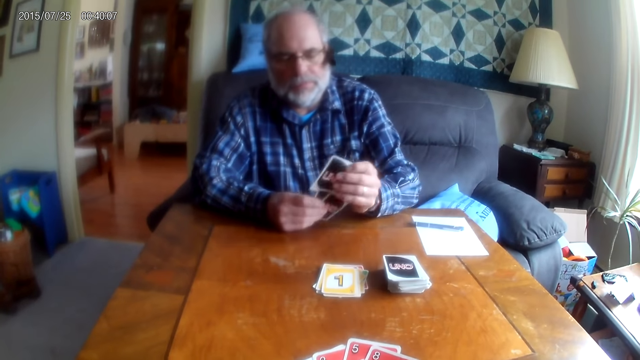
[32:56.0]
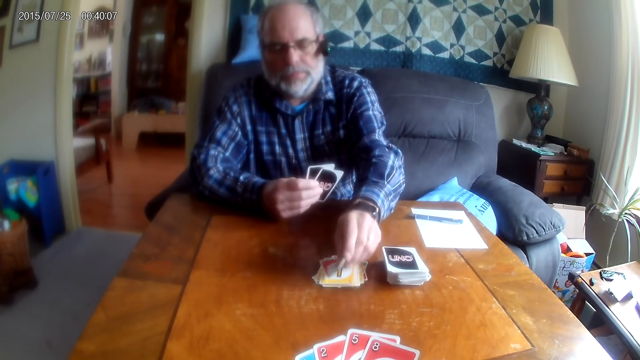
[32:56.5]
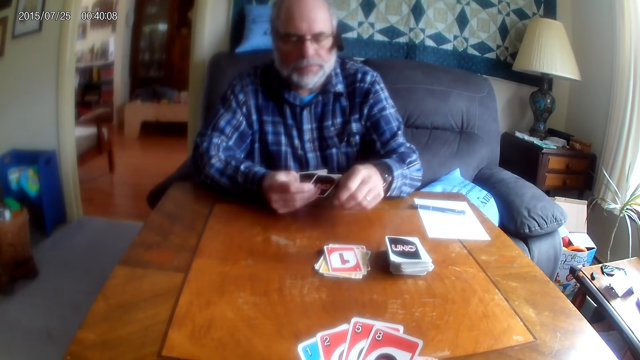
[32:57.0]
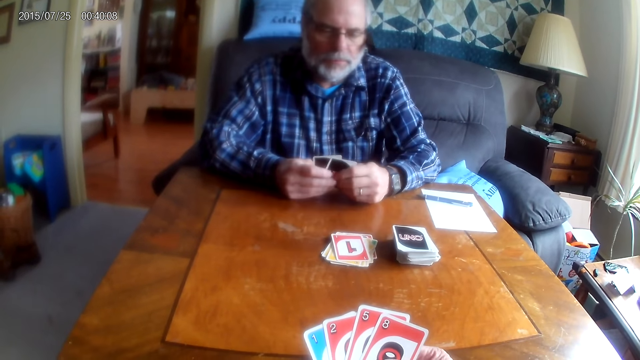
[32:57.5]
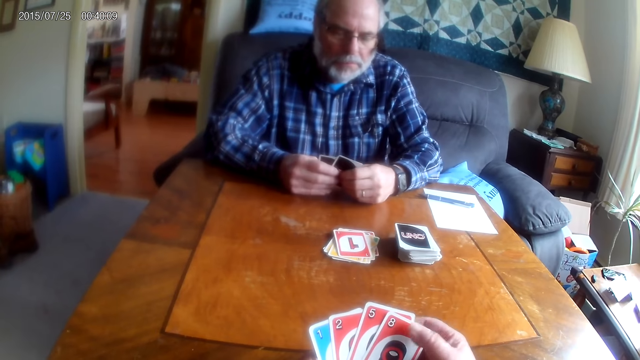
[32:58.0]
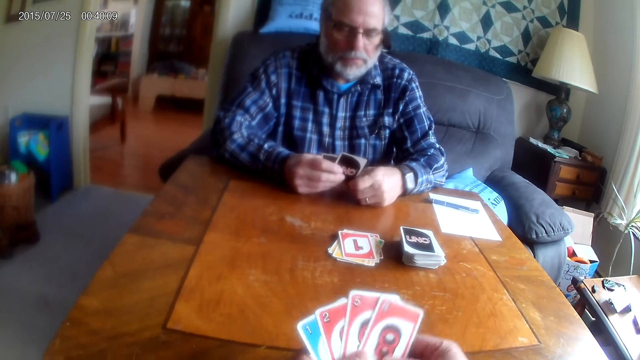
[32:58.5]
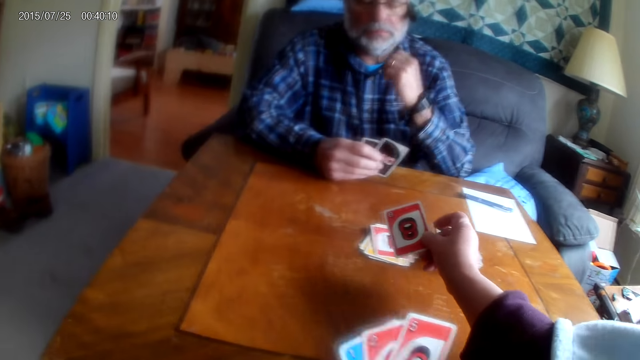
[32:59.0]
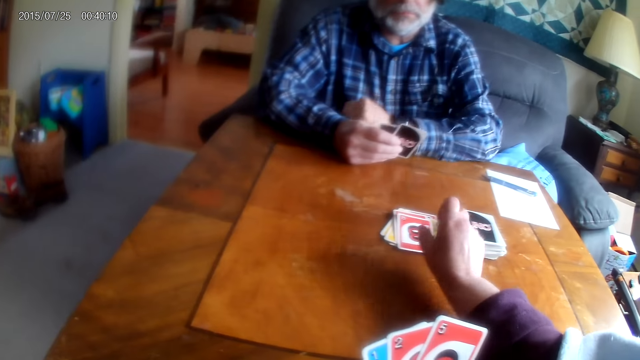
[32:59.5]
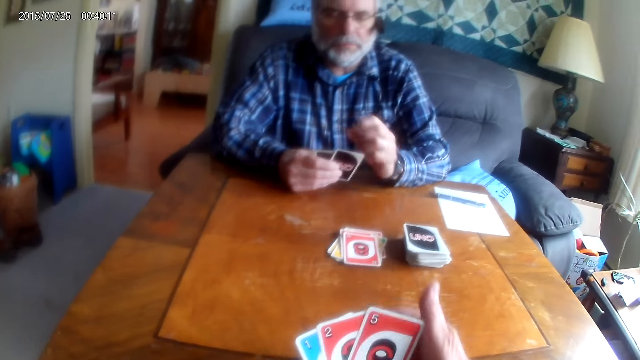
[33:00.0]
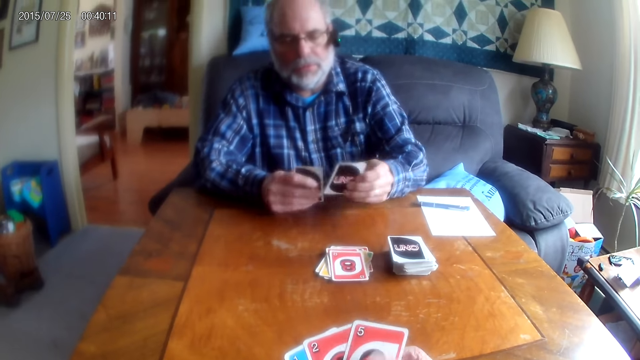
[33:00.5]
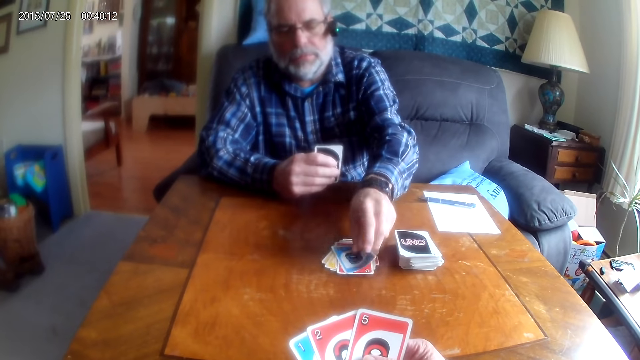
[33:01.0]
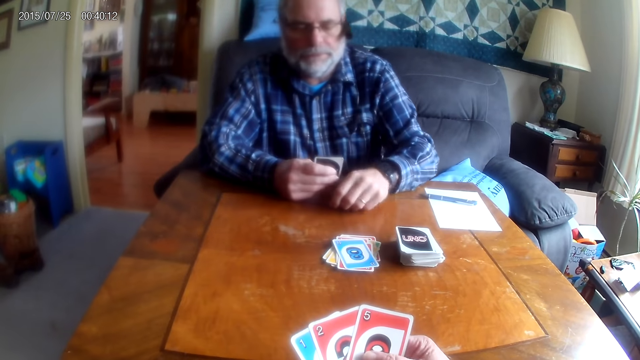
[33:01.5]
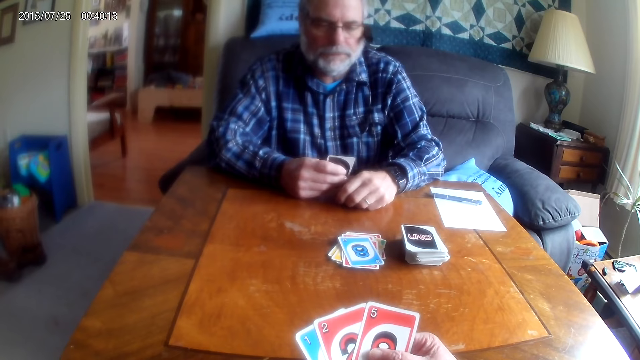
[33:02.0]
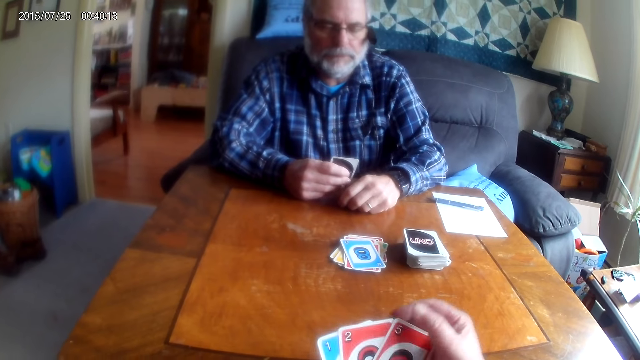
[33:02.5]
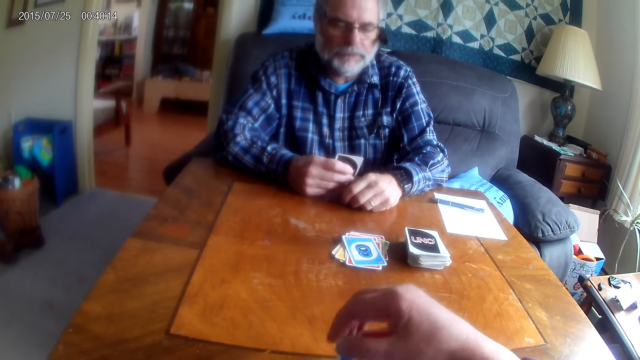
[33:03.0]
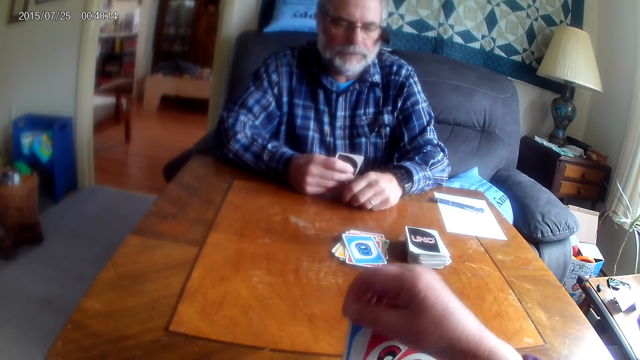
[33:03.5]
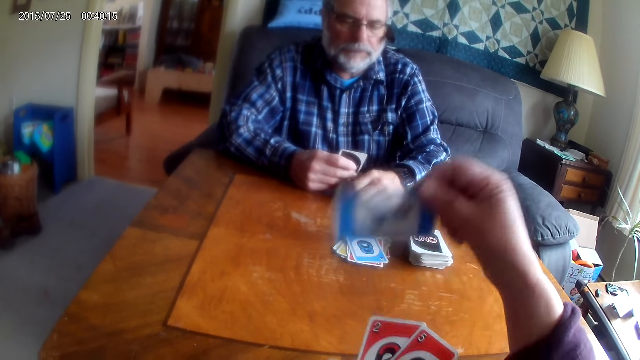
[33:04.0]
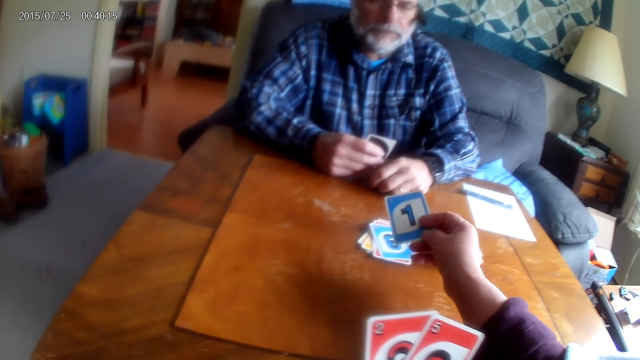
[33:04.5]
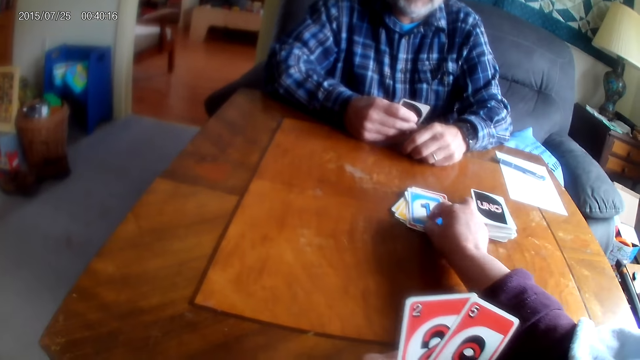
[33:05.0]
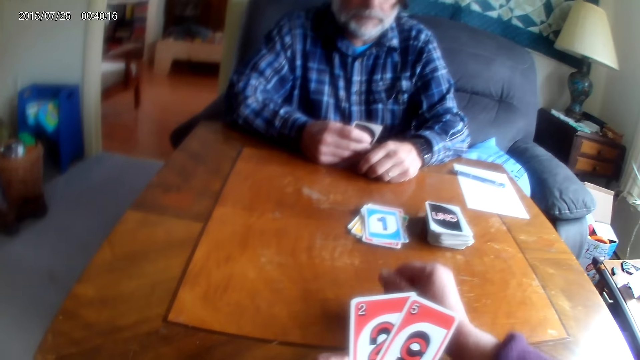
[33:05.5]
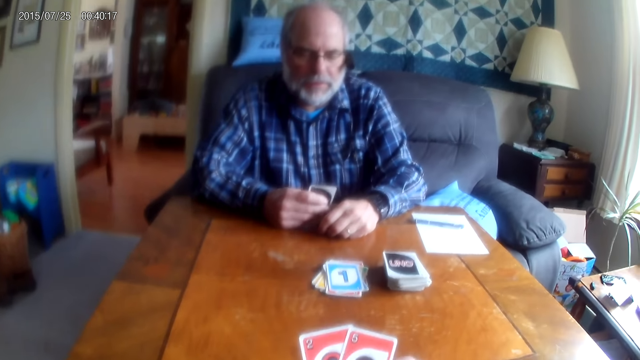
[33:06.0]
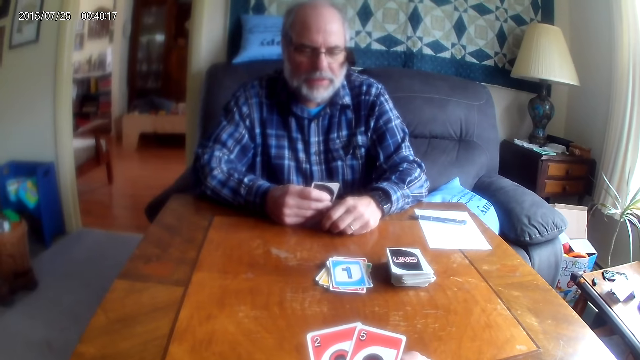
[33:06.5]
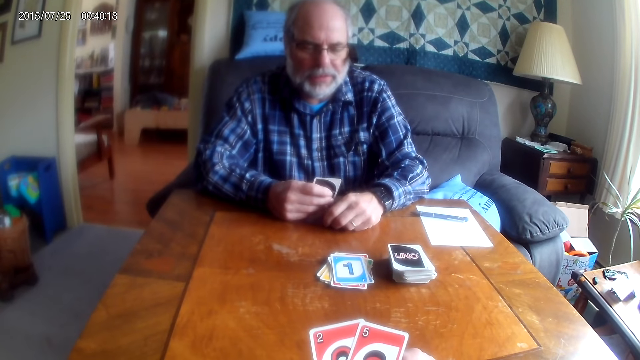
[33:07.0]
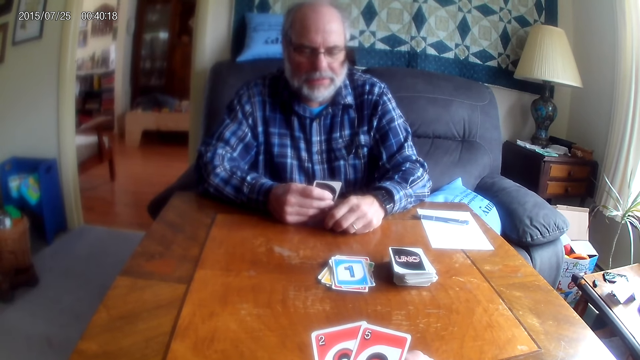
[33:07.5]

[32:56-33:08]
The camera wearer puts the playing cards on the table. They place a card on the table. A man places a card on the table. The camera wearer places a card on the table.

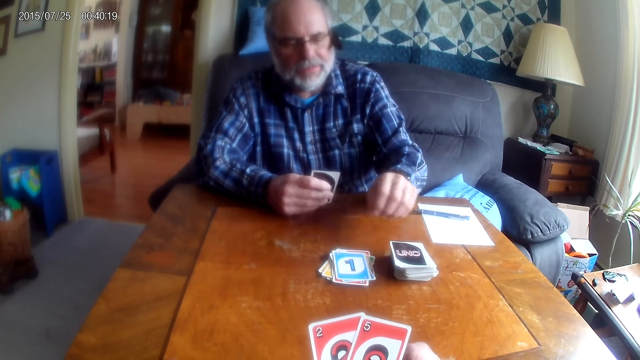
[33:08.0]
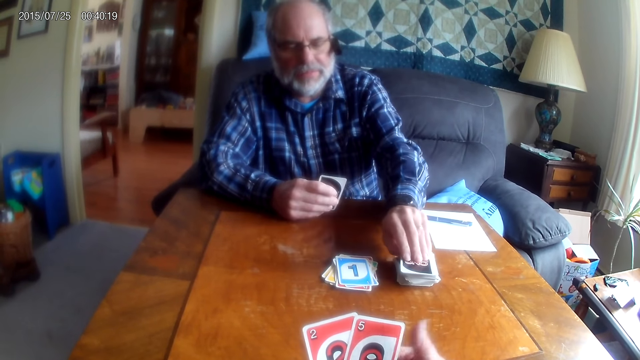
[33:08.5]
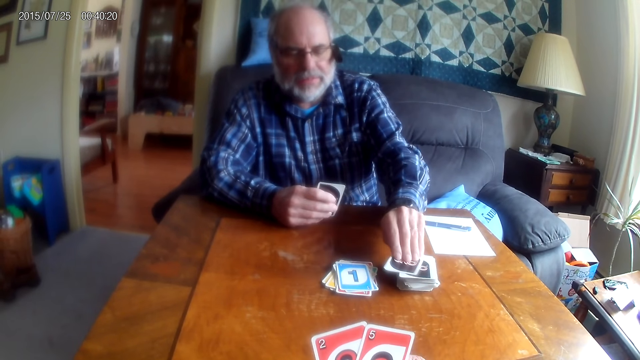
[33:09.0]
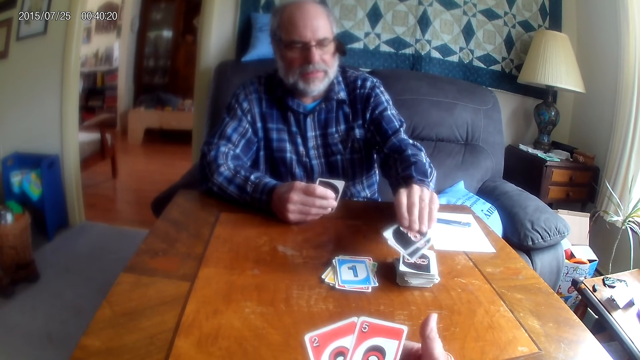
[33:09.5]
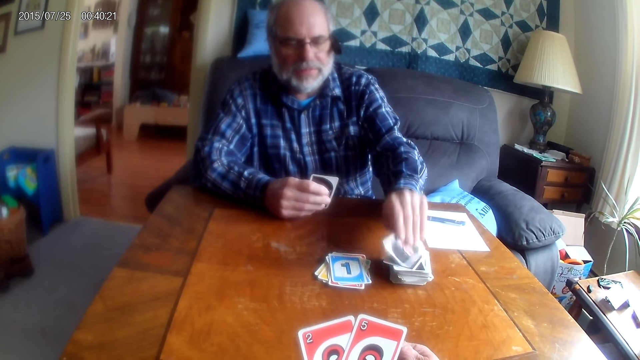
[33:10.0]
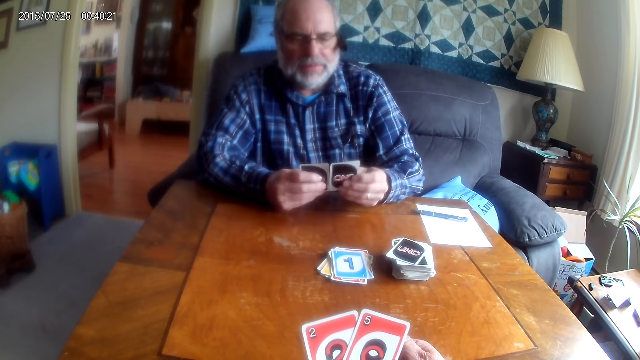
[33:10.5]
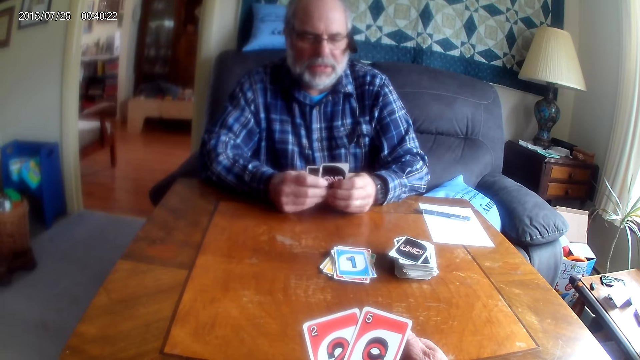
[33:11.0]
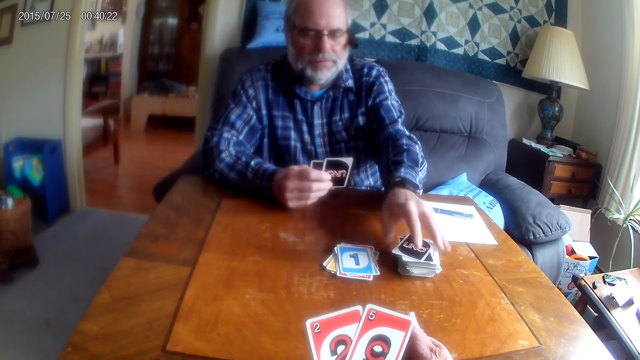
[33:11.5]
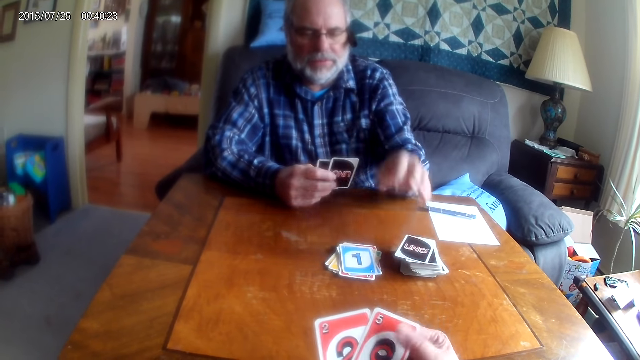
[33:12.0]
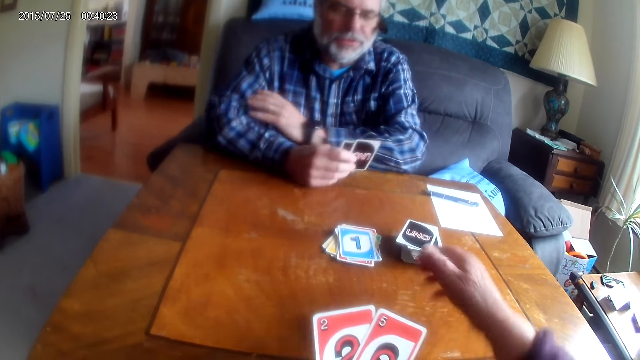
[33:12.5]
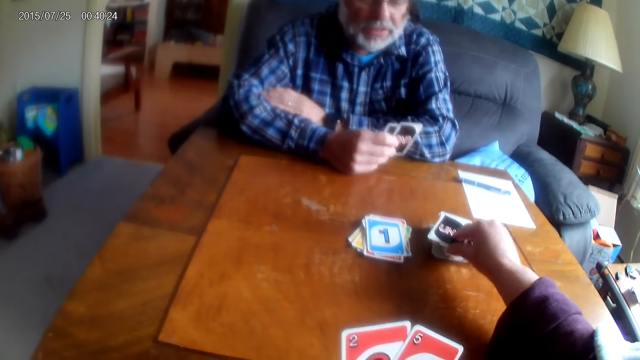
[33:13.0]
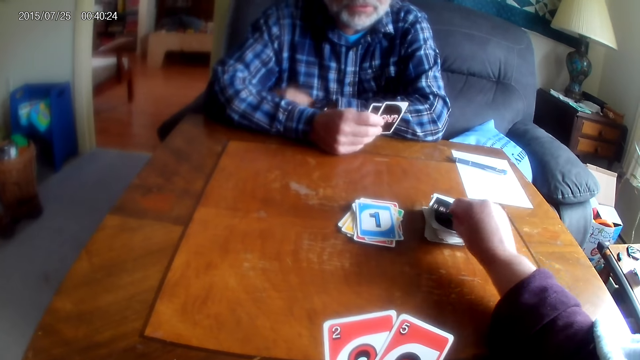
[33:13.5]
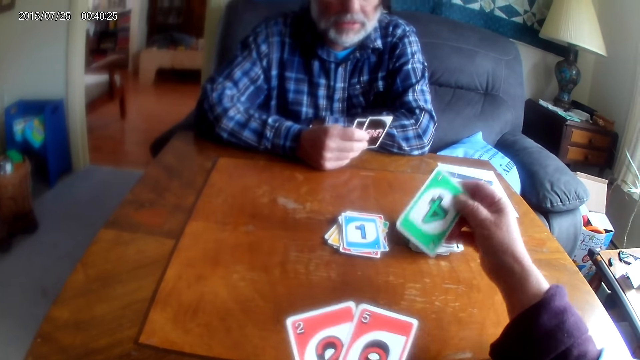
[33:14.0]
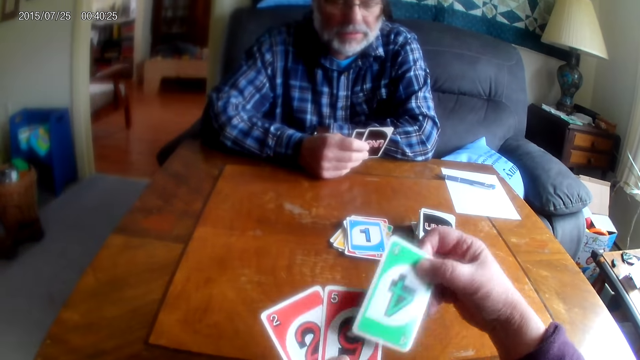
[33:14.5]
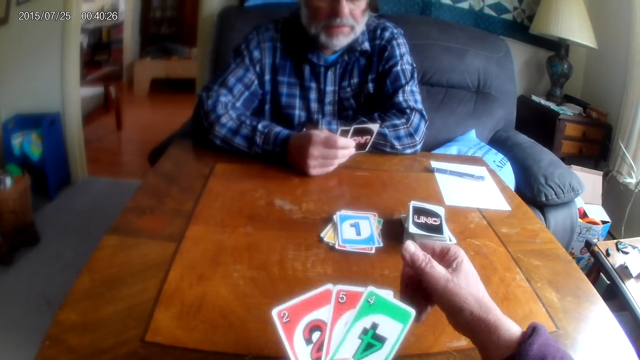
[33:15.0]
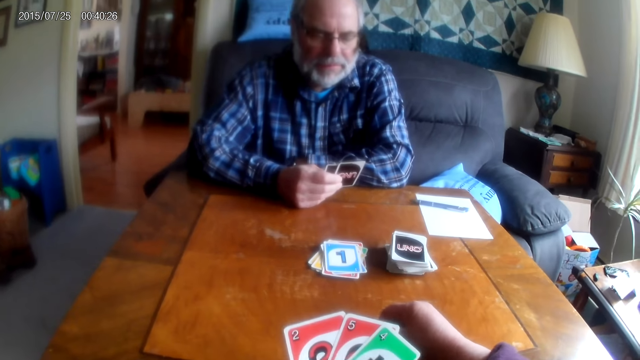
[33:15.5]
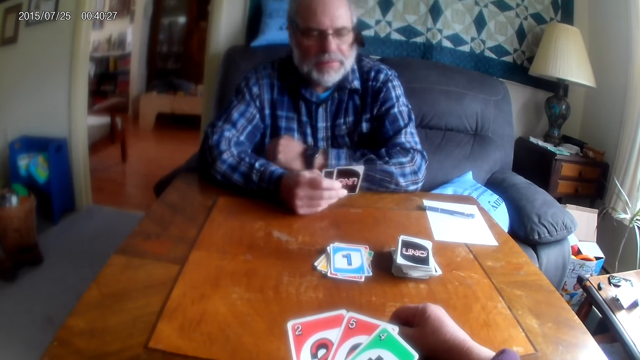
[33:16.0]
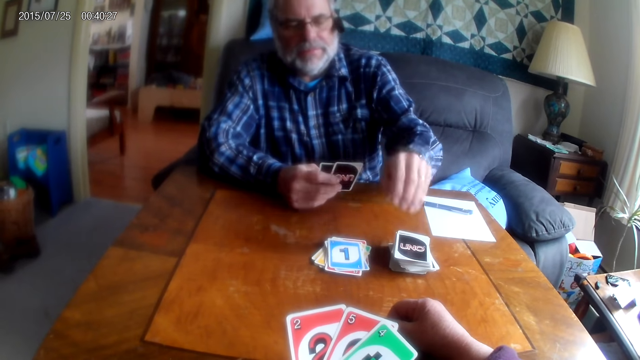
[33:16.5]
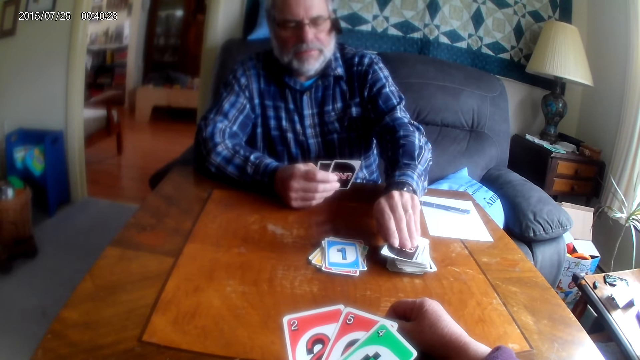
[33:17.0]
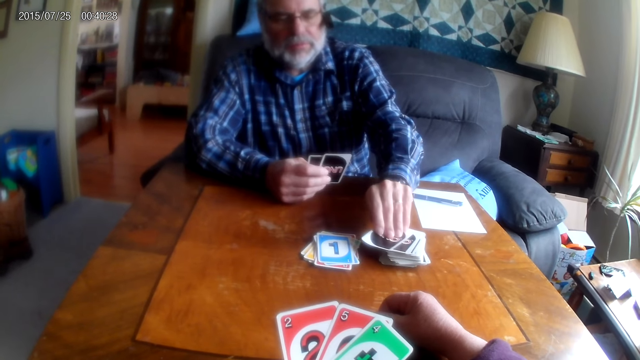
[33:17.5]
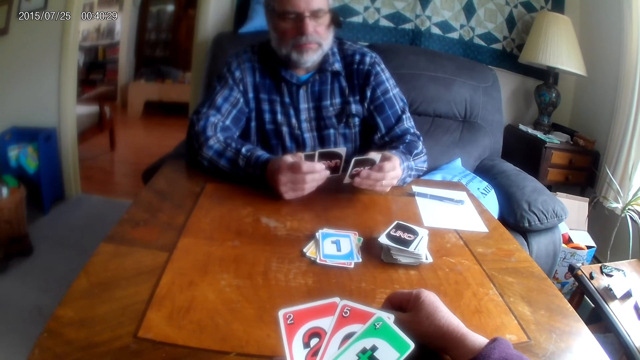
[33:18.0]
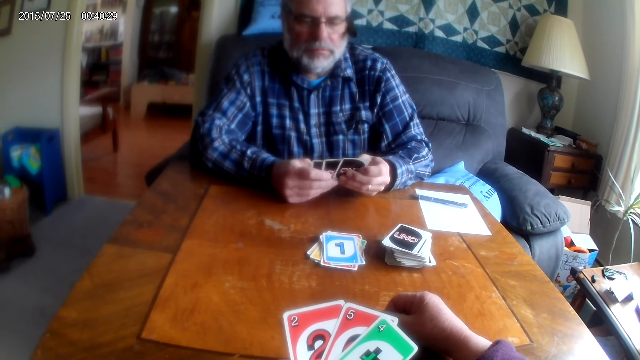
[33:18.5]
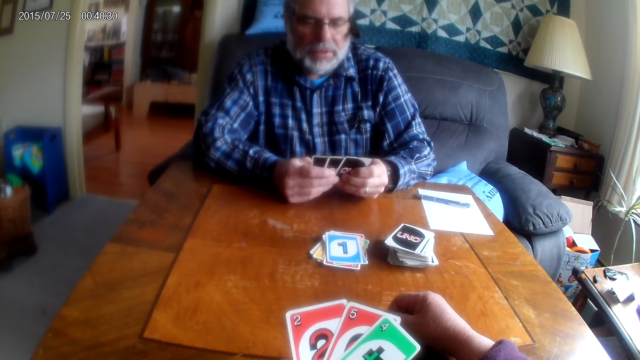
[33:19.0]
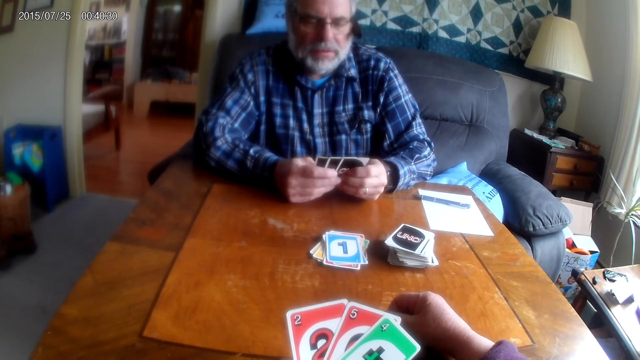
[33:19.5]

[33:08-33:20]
A man picks a card from the table. The camera wearer picks a card from the table. The man touches the playing cards. The man picks a card from the table.
